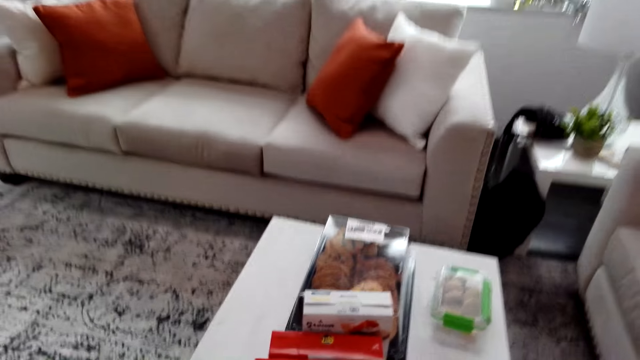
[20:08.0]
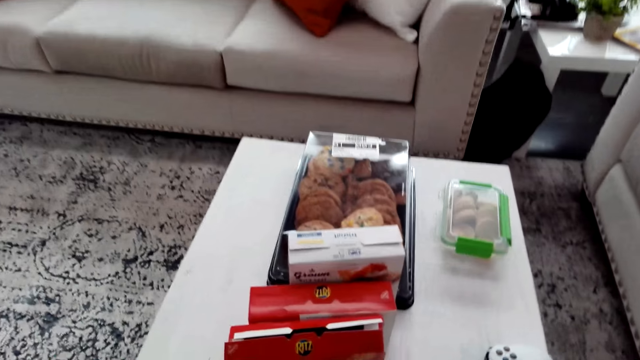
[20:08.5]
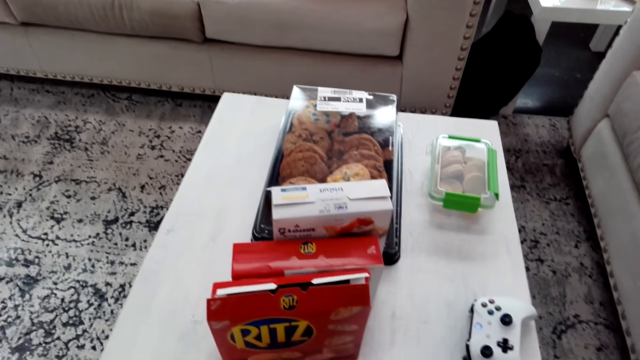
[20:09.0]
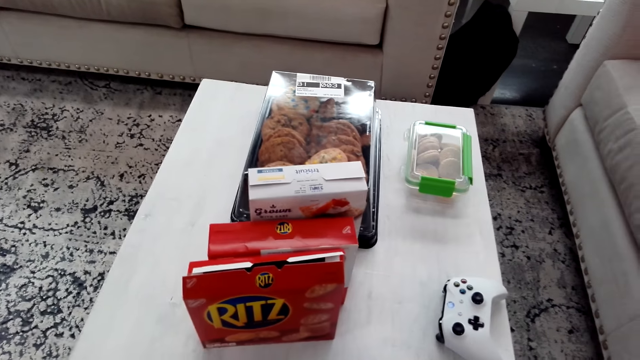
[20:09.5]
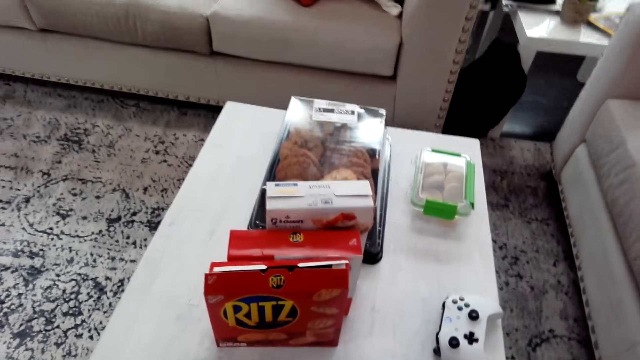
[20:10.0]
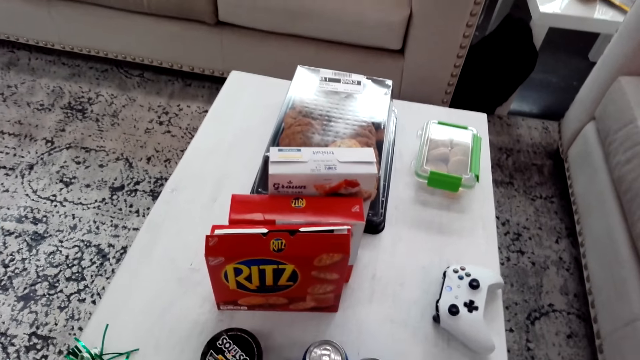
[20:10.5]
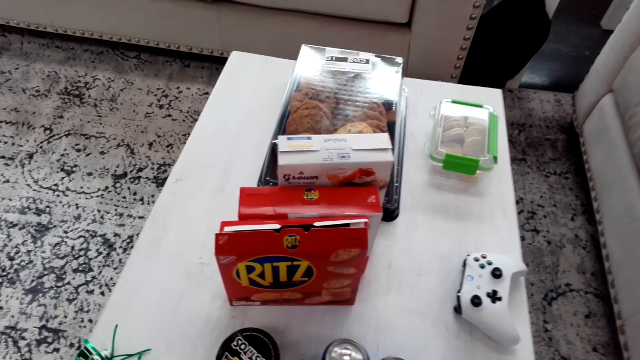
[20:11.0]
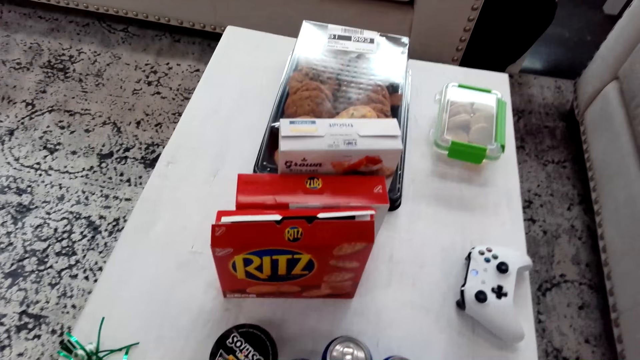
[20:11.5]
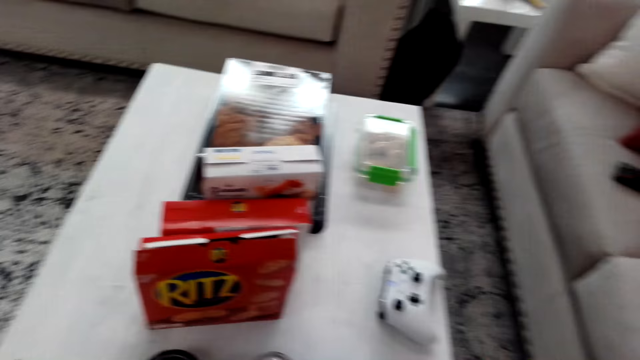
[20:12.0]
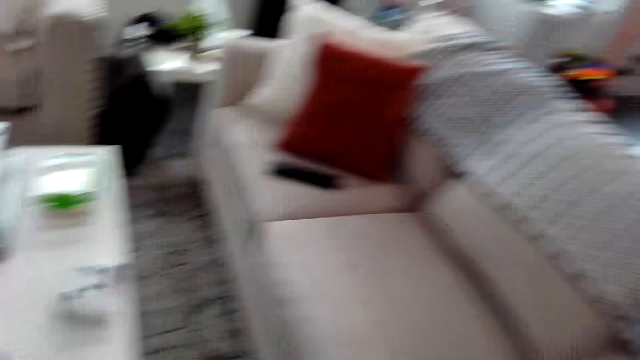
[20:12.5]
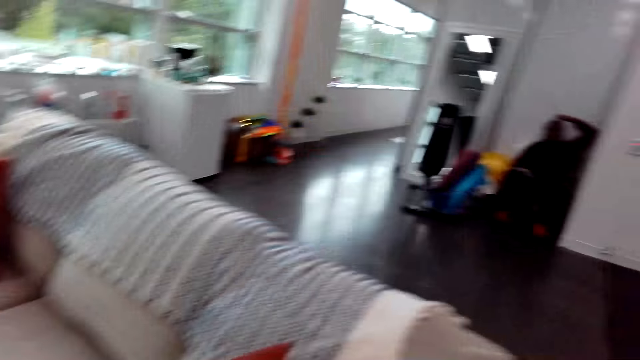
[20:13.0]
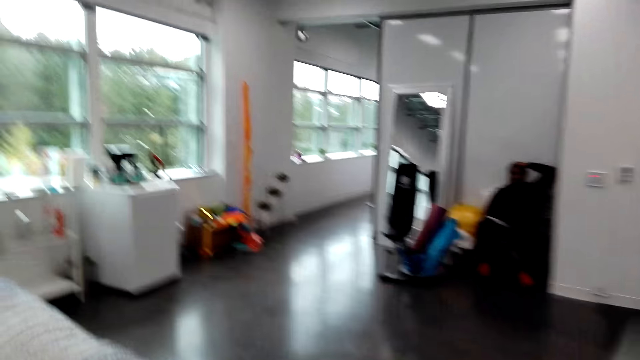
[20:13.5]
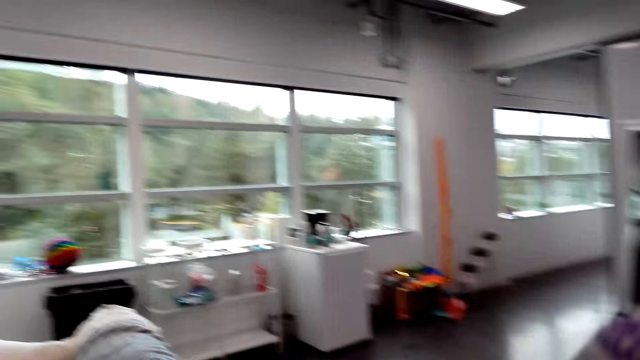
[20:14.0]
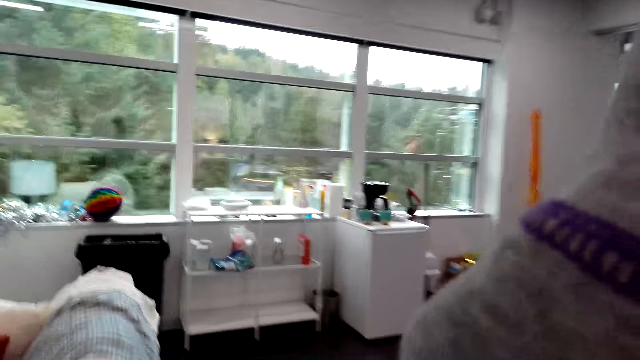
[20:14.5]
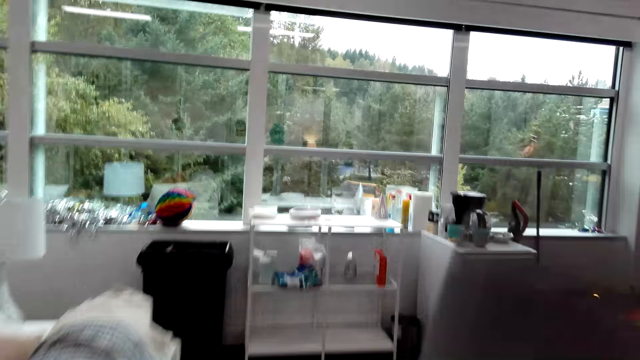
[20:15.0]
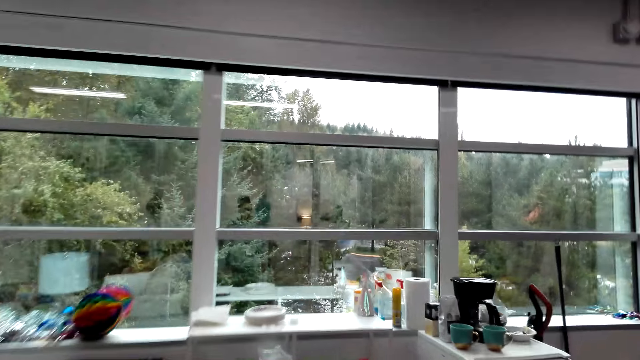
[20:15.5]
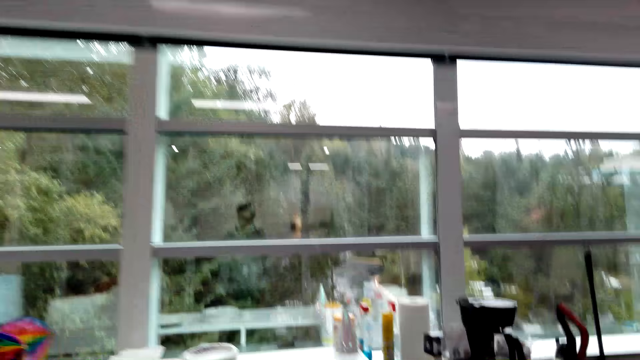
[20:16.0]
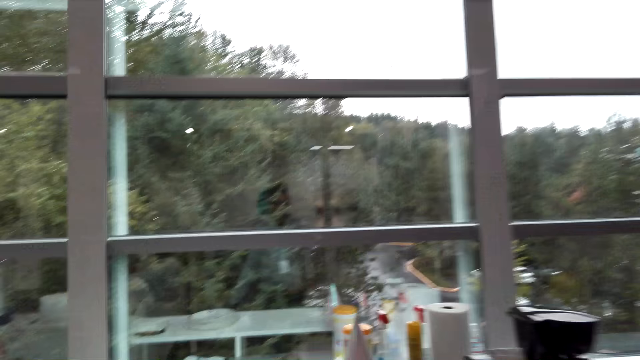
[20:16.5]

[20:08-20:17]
The camera wearer stops. They put items on the table. They walk around the house. They lift a hand.

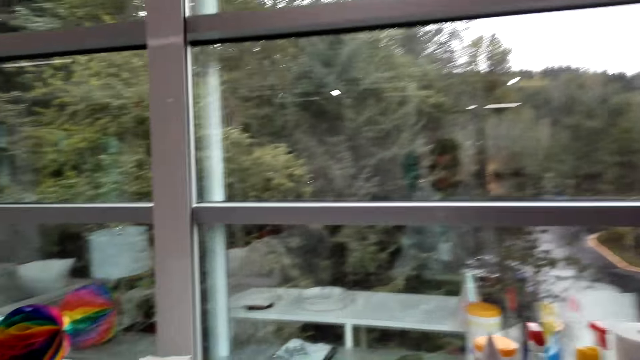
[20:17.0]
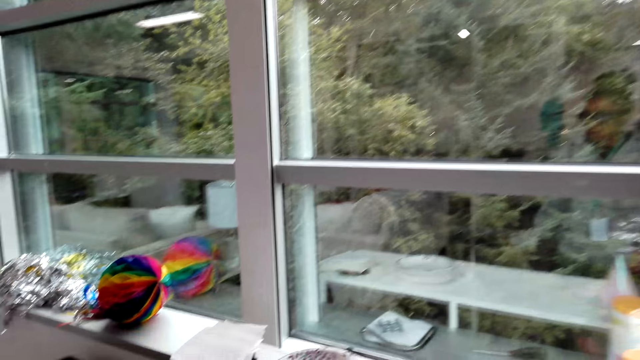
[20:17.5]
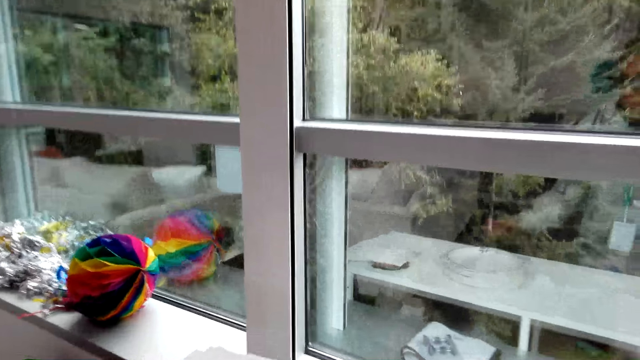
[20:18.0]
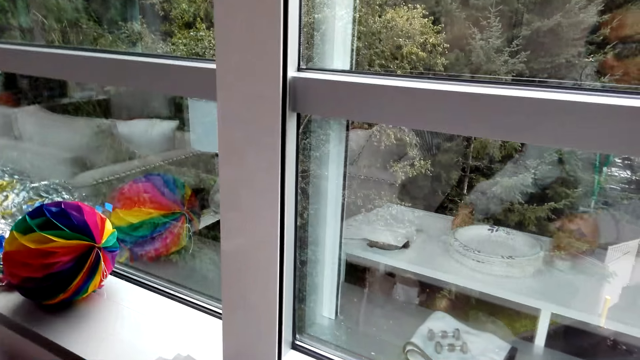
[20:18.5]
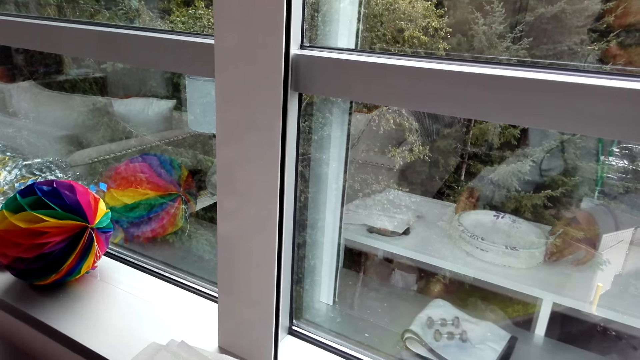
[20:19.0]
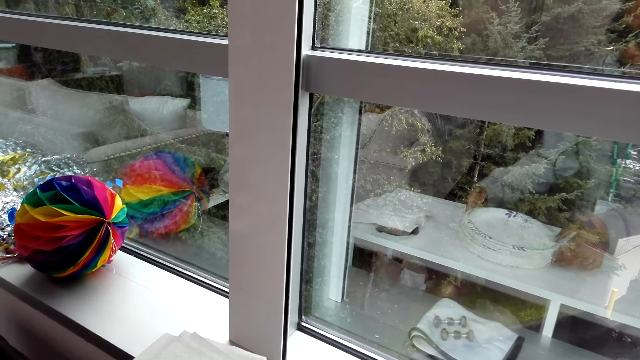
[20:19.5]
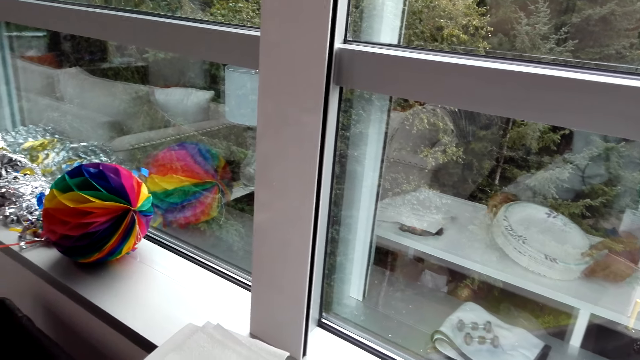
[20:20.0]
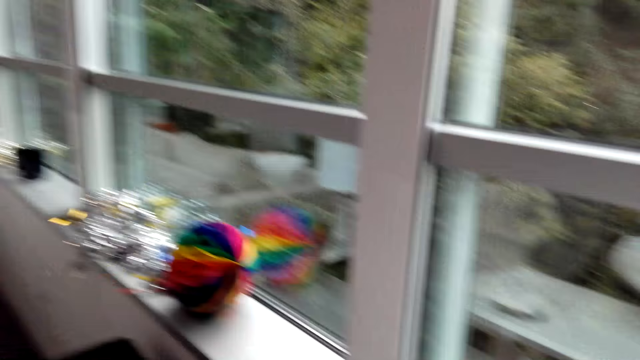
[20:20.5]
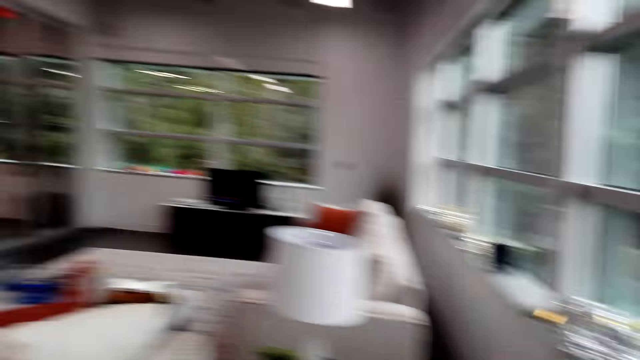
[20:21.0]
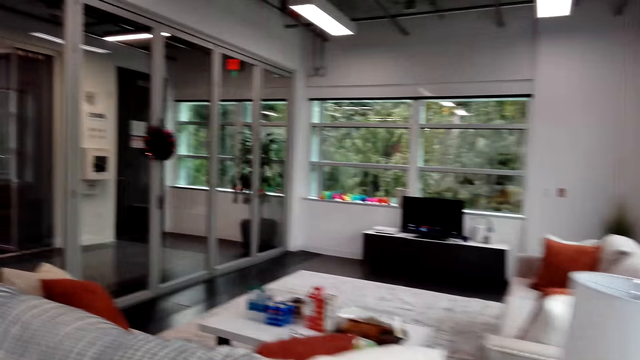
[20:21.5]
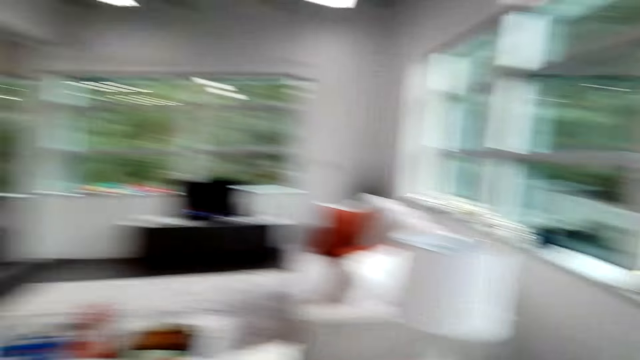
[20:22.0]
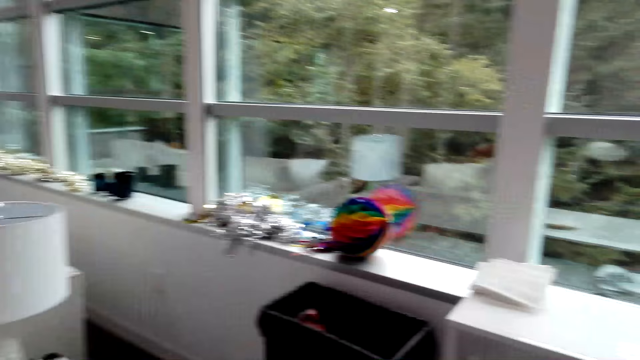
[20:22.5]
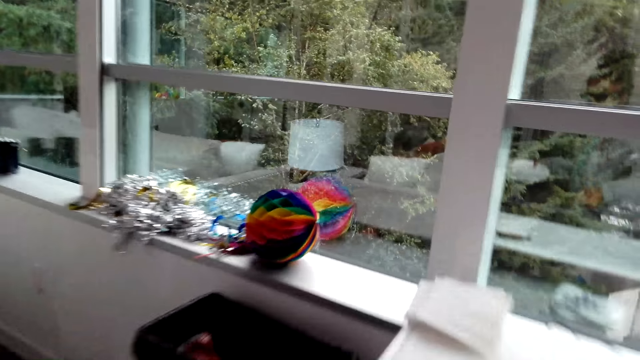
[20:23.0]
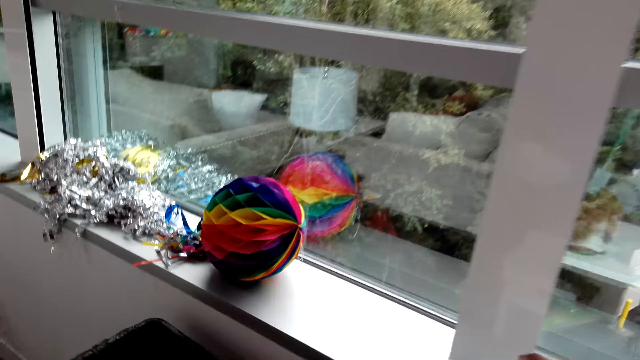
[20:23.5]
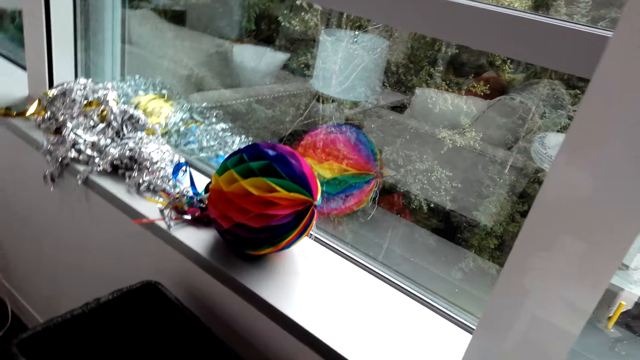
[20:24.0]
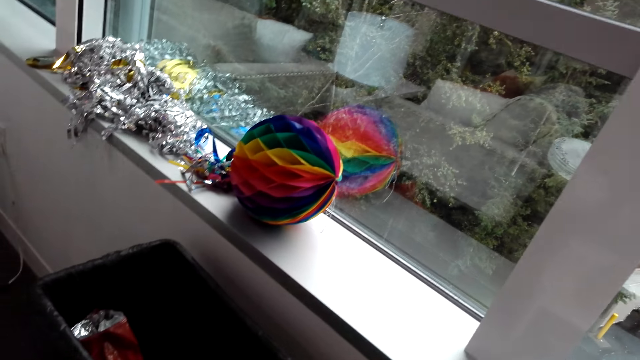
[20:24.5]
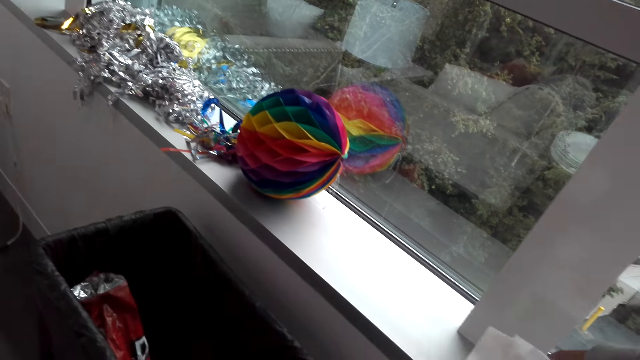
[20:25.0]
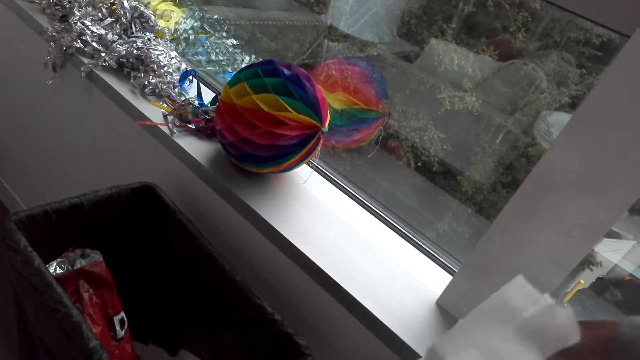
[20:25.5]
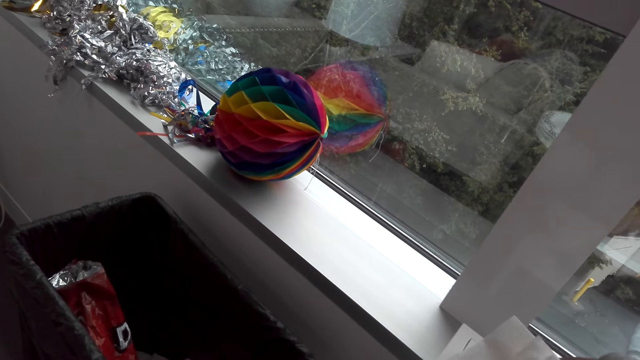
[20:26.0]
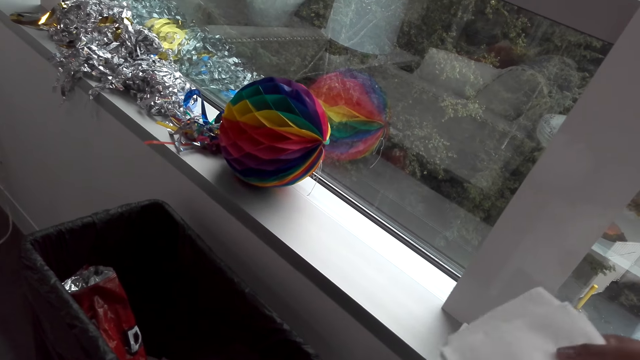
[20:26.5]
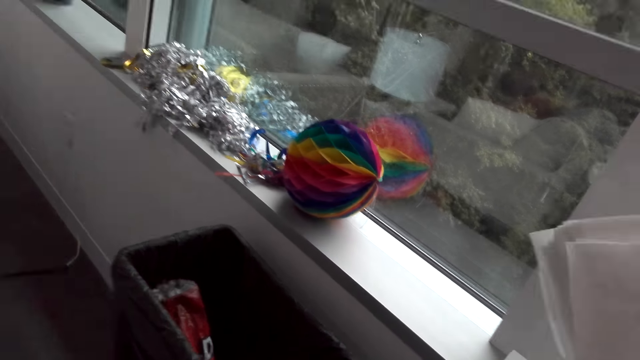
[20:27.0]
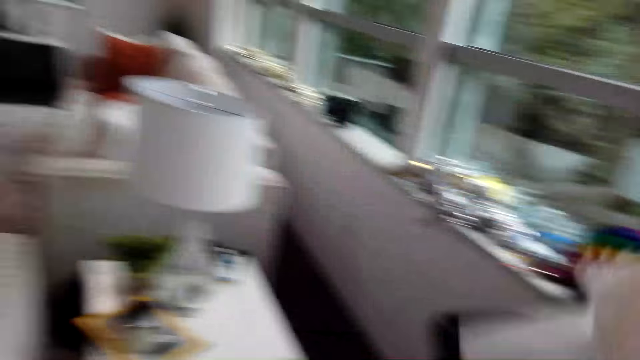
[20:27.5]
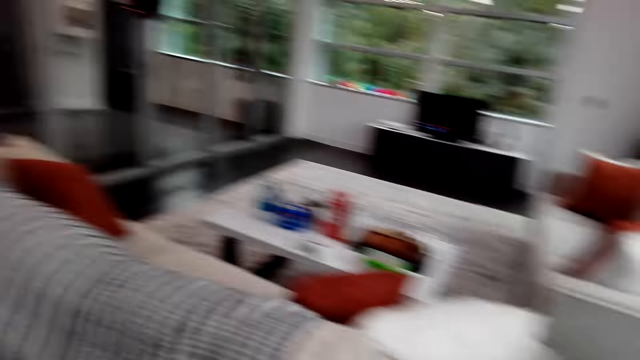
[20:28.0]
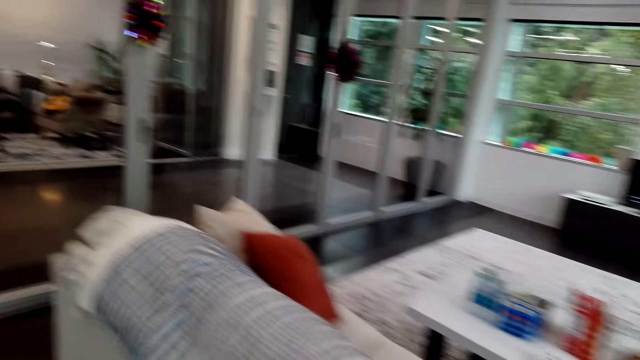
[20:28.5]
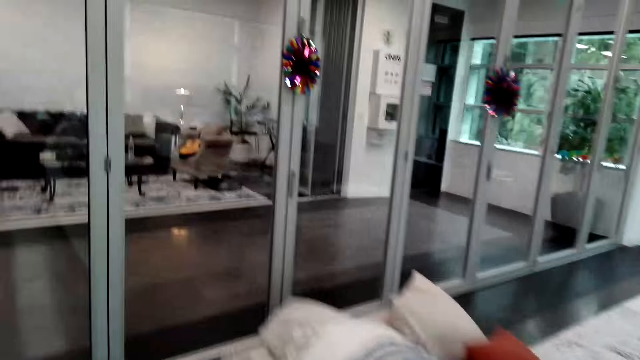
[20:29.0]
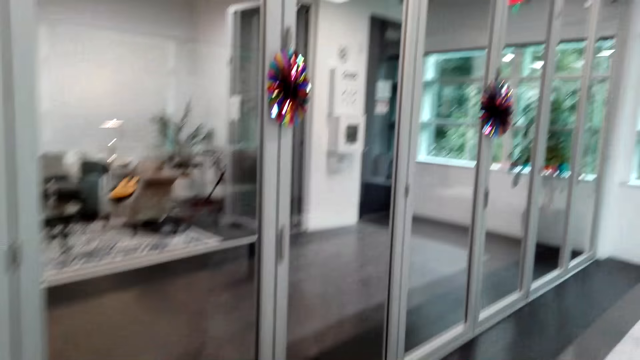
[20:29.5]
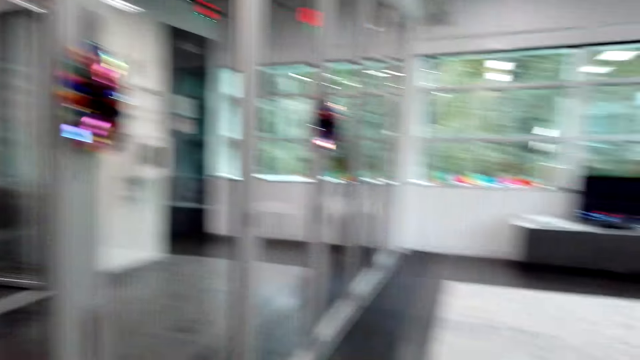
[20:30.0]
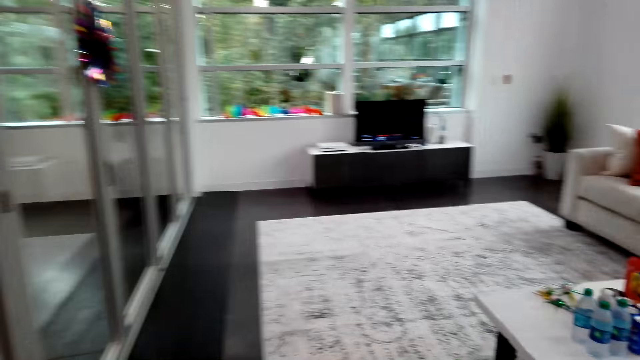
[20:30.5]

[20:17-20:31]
The camera wearer picks up a plate. They look around. They pick up a serviette. They walk around the house.
